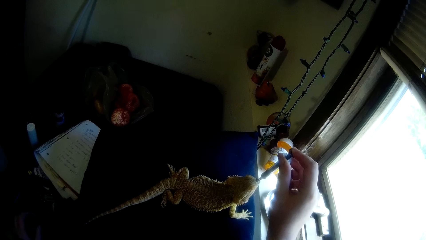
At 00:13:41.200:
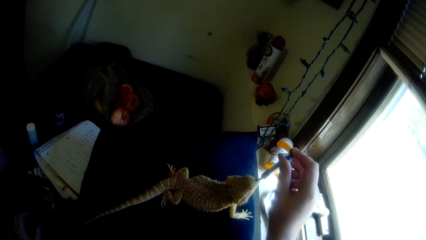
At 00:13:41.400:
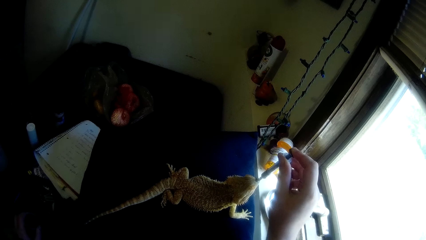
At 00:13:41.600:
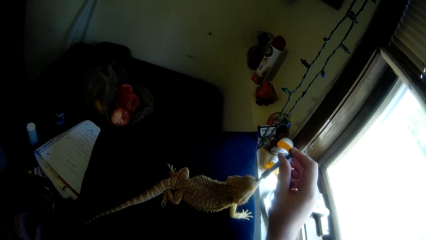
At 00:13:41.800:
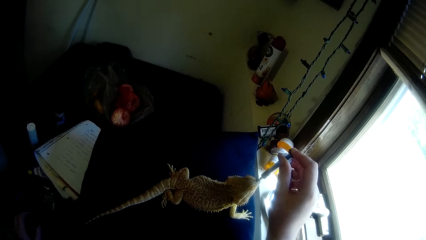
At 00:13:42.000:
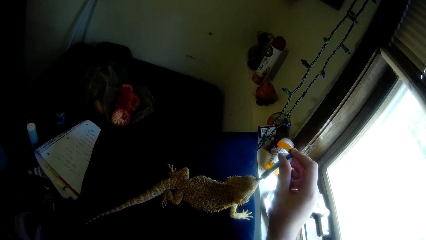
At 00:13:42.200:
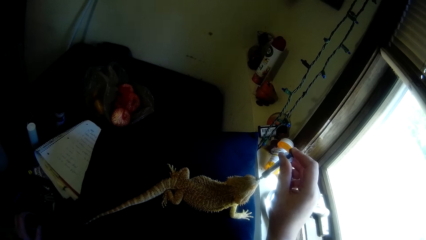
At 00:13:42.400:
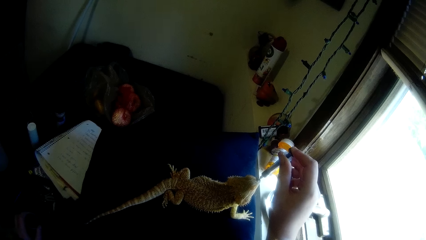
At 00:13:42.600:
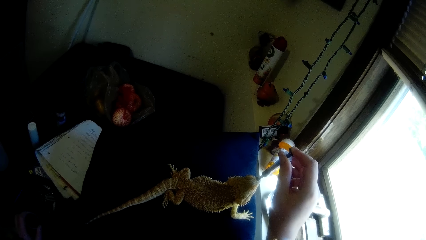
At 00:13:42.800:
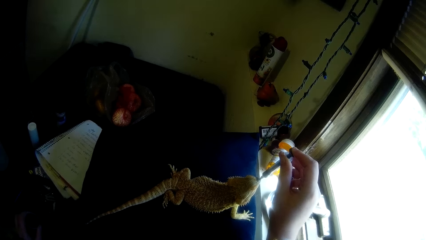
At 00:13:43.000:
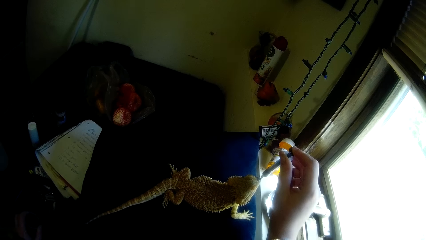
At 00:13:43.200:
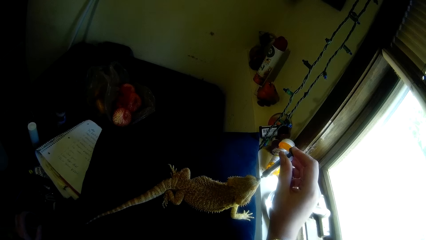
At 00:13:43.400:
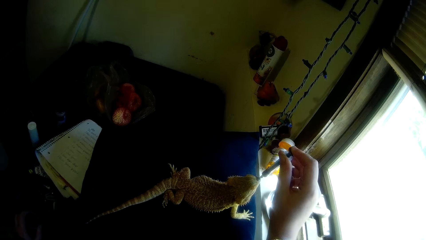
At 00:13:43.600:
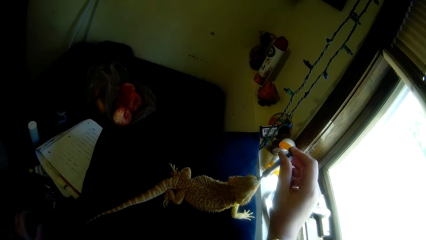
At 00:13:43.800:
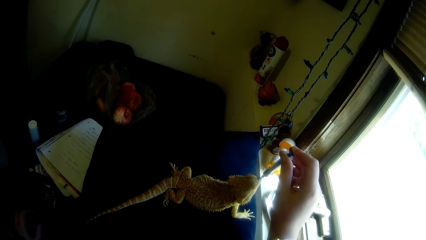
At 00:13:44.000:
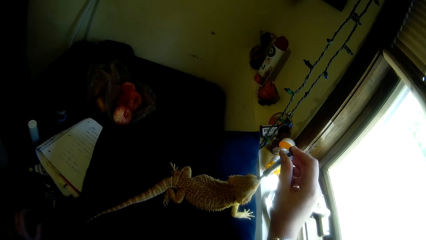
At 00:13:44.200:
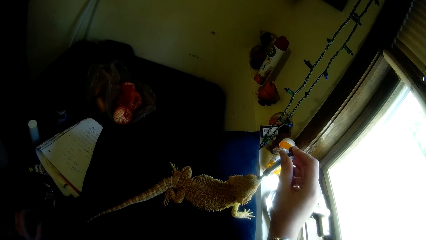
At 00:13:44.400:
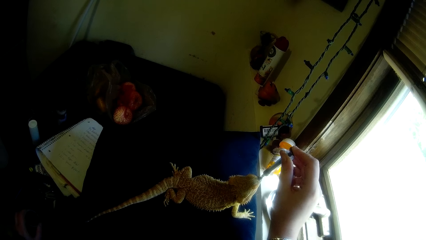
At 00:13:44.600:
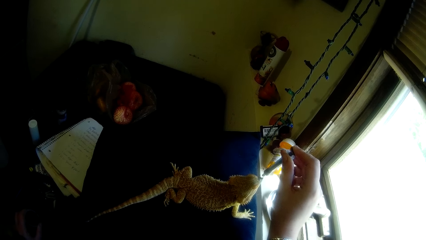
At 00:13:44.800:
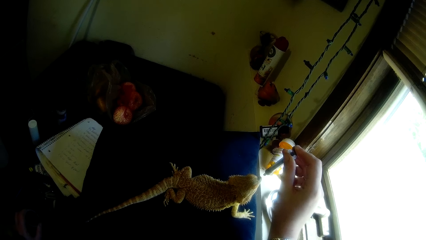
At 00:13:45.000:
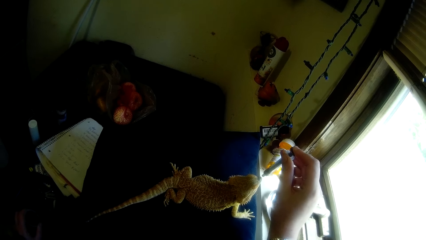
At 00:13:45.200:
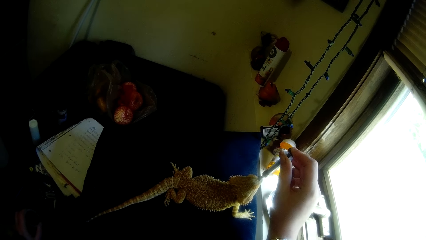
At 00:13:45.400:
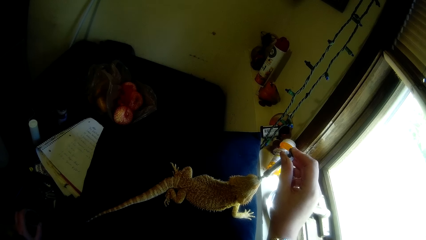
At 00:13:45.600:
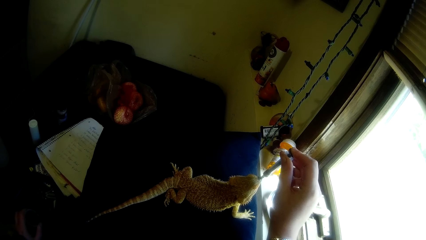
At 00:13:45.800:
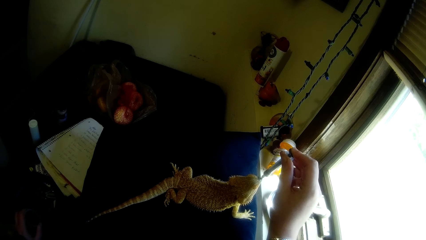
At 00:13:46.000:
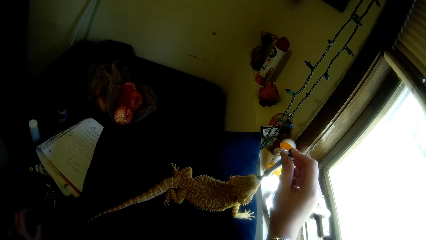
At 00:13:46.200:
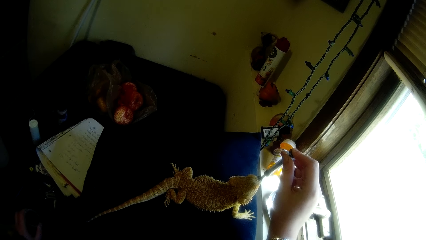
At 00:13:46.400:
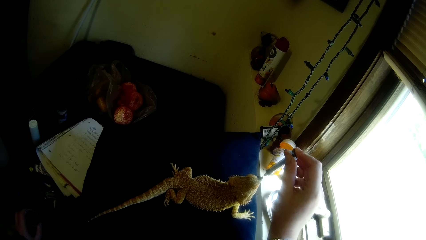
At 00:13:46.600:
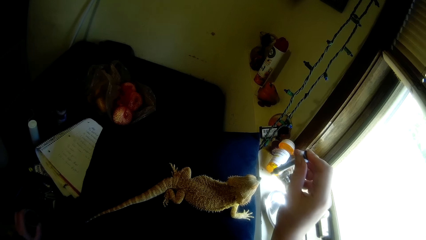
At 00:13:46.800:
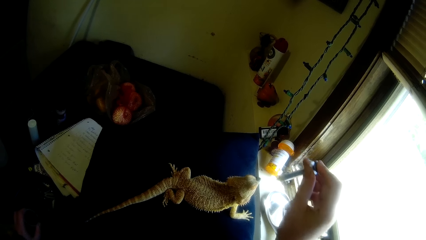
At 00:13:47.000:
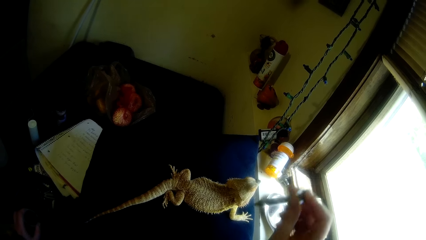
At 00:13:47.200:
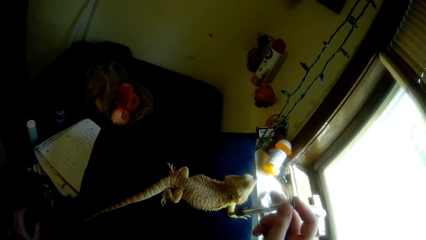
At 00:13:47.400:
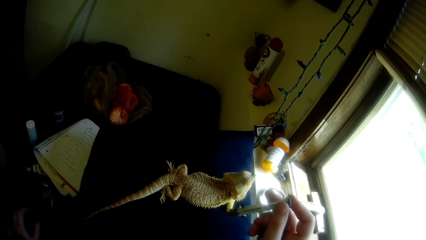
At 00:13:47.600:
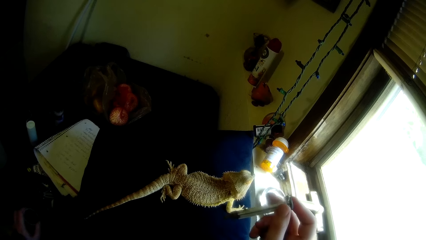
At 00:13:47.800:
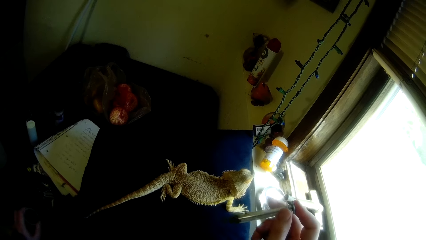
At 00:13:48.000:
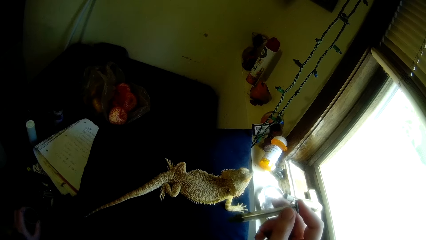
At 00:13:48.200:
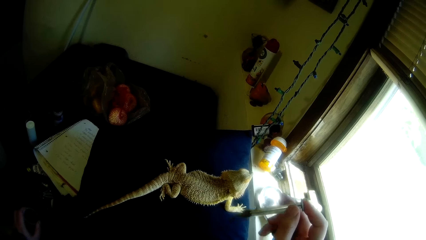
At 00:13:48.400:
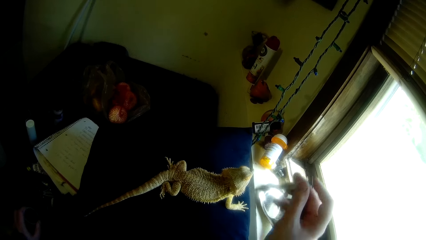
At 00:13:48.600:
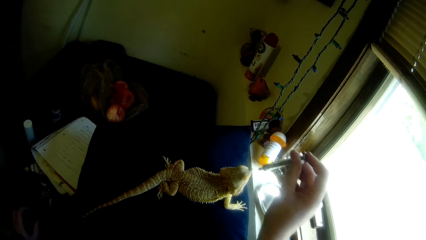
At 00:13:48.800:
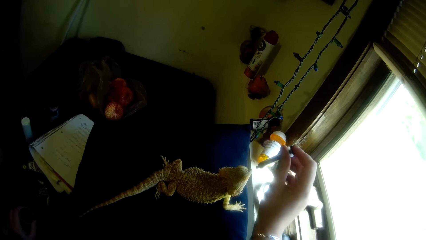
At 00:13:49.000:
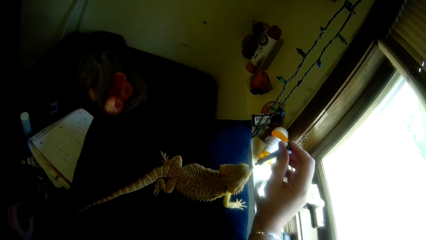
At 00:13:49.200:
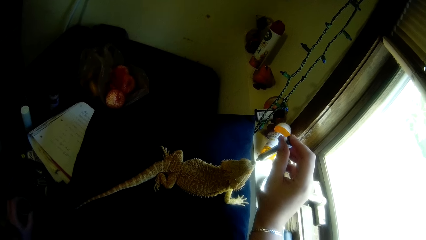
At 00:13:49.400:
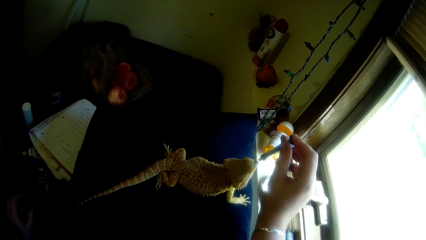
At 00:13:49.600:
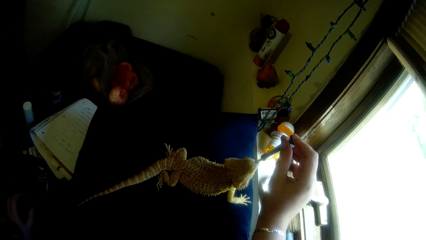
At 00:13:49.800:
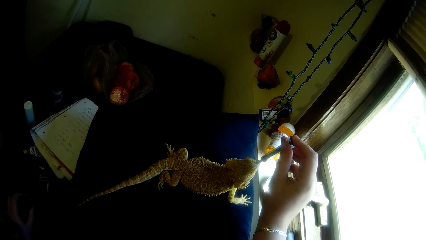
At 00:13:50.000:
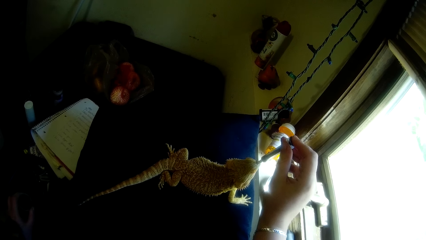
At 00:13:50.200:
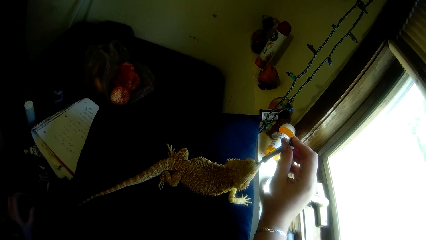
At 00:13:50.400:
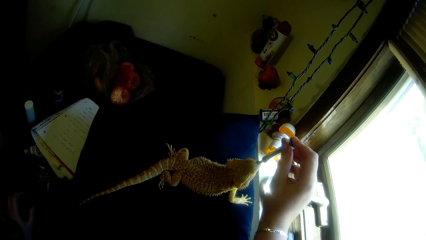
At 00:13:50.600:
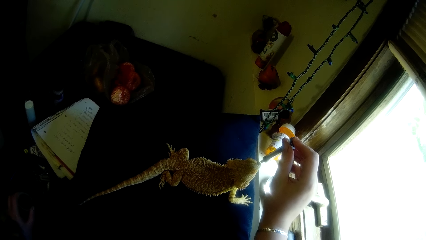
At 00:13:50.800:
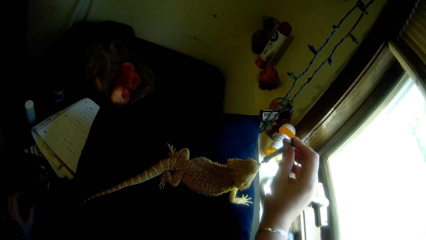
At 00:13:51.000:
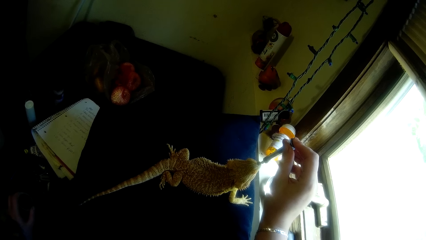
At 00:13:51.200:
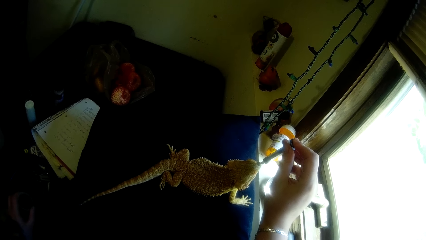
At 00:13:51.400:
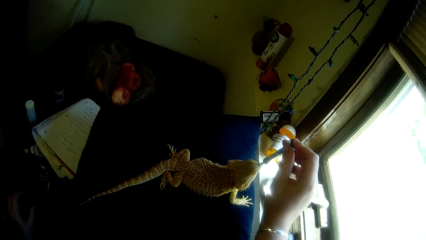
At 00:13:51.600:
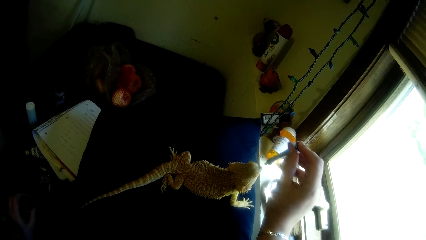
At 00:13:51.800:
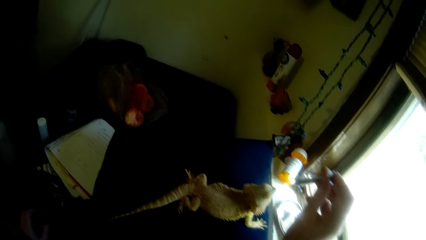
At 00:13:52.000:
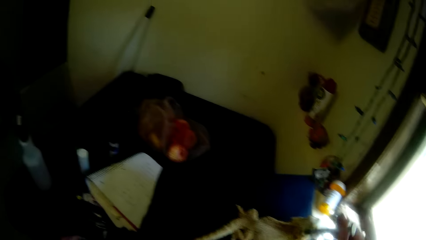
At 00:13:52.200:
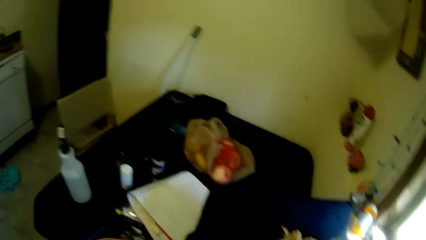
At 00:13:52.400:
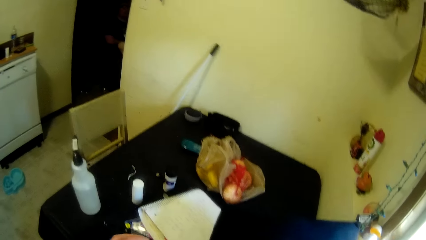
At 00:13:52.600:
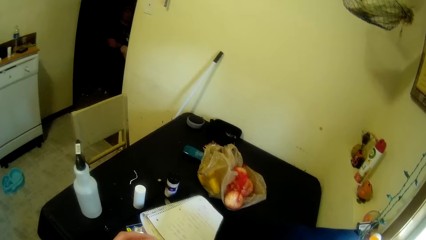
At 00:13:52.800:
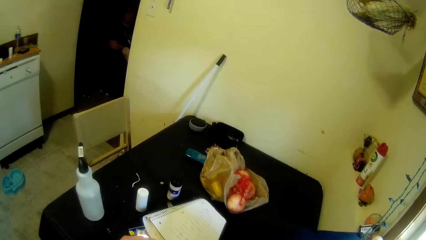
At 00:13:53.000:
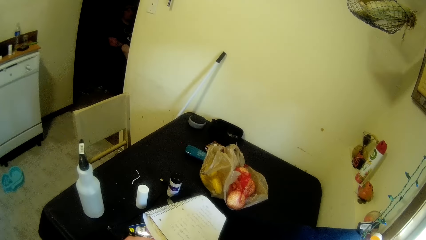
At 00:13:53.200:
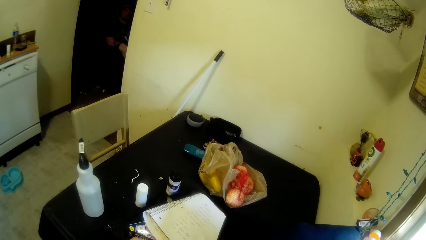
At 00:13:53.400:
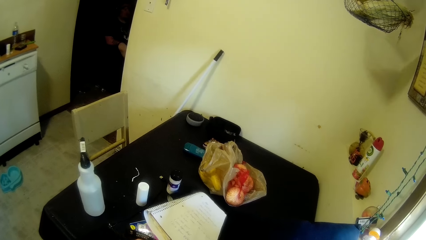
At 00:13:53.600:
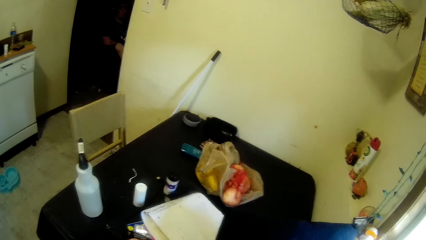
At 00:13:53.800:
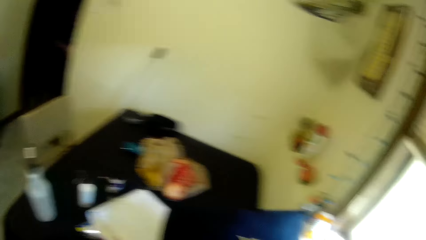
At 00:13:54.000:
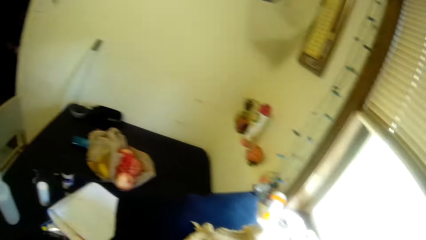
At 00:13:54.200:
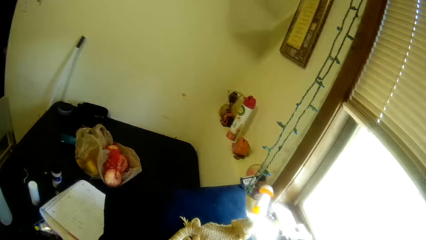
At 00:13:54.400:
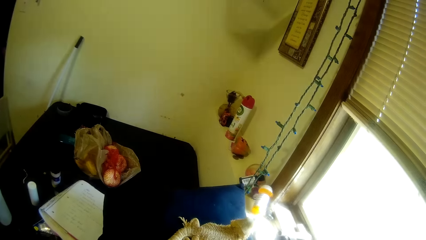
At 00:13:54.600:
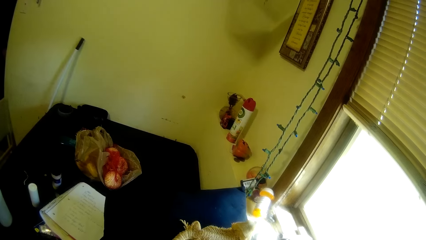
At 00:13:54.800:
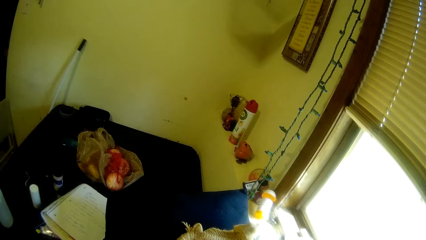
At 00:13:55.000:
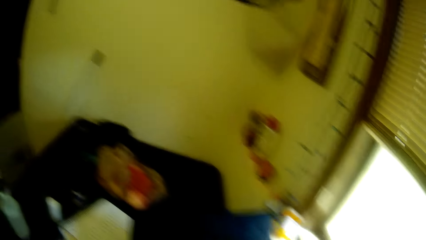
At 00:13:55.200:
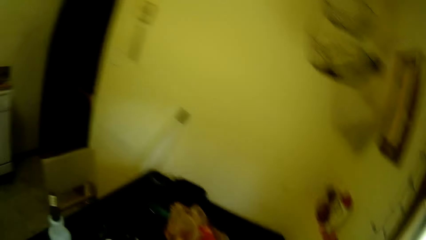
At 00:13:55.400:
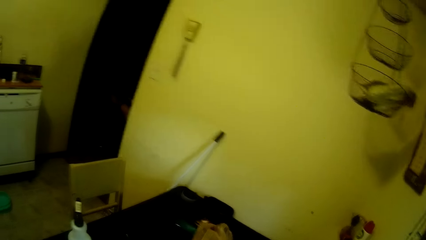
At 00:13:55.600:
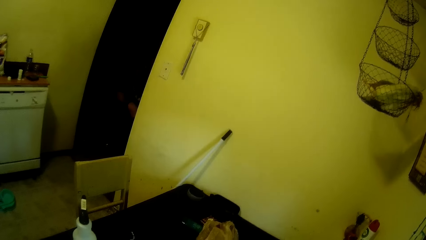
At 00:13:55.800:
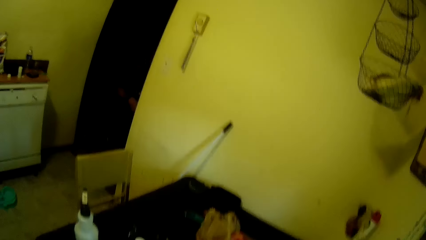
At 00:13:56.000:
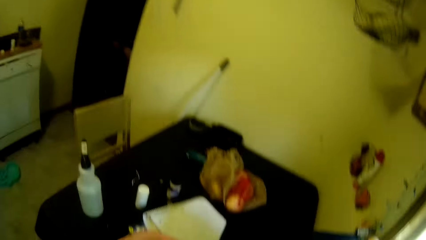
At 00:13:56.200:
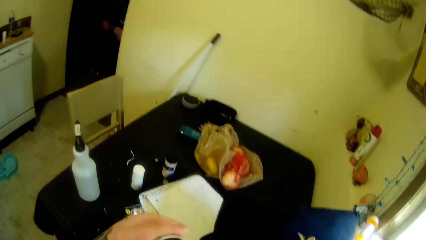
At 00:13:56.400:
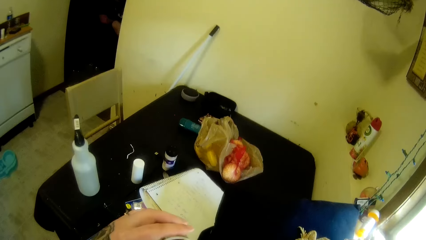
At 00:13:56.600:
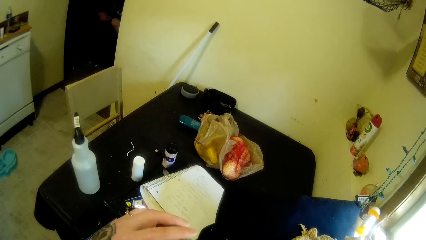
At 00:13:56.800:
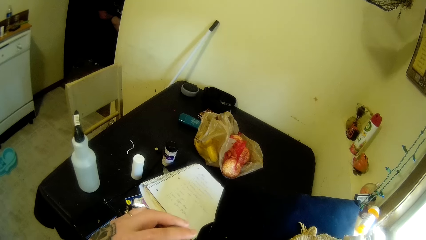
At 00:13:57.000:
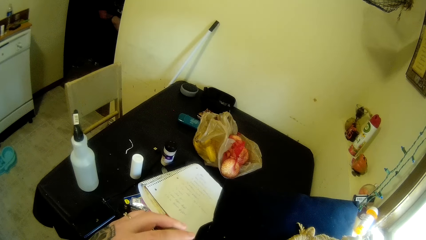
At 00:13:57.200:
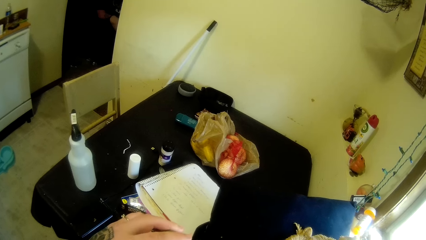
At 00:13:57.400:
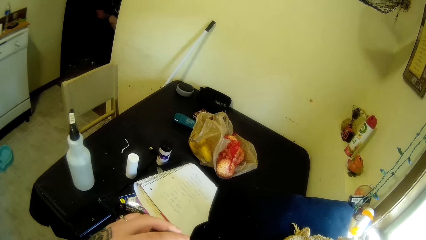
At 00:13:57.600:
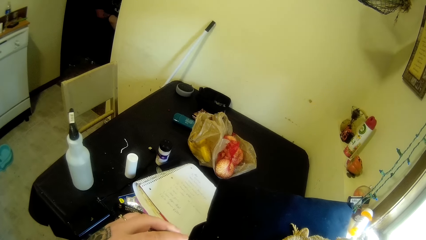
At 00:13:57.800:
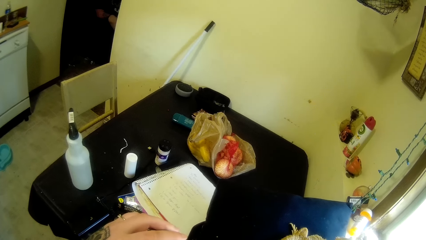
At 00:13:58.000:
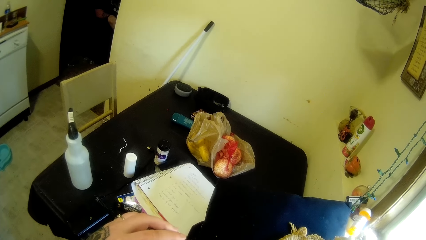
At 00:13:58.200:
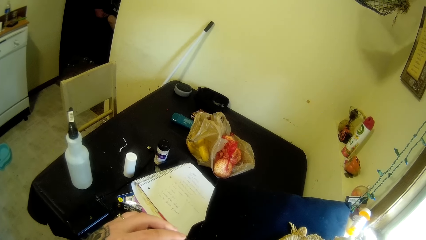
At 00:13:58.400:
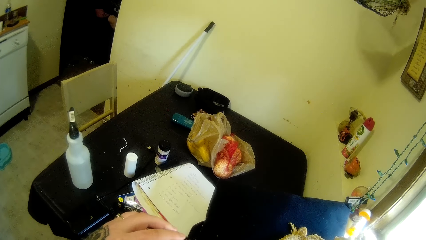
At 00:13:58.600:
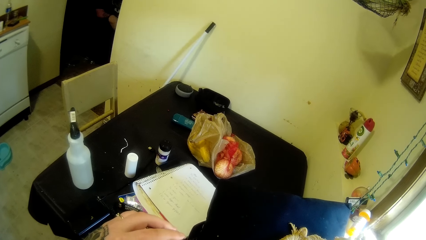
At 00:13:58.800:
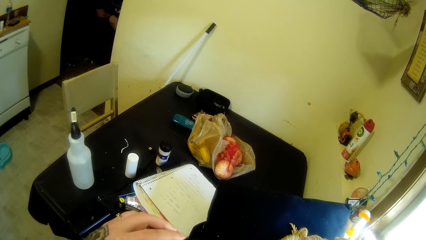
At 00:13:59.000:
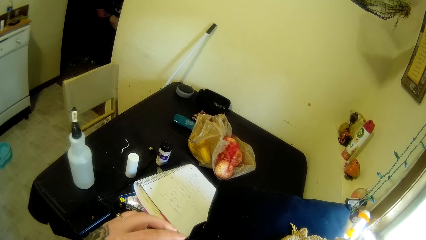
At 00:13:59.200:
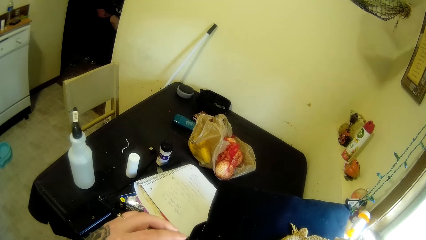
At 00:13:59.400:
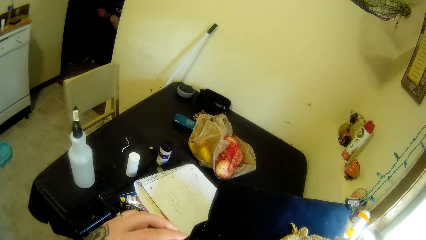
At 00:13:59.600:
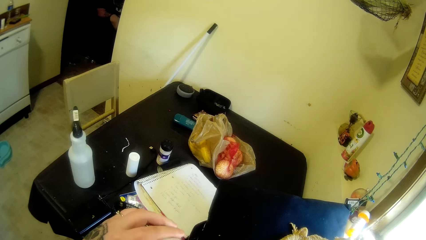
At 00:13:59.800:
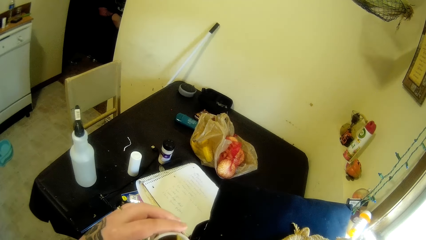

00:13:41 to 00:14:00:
The camera wearer moves their hand backwards. They stop to feed the dragon iguana. They move their hand forward. They give something to the pet with a syringe. They look around. A man sits on a chair. The camera wearer stops to feed the dragon iguana. They hold a plastic cup with something.
